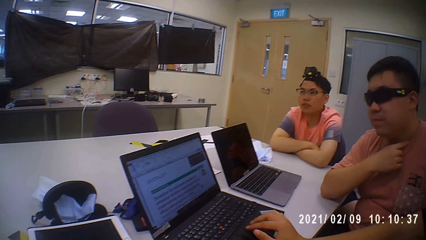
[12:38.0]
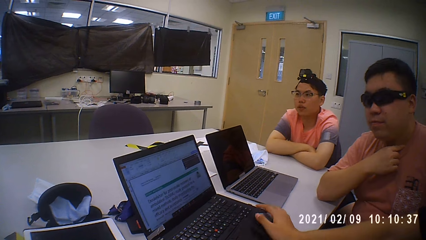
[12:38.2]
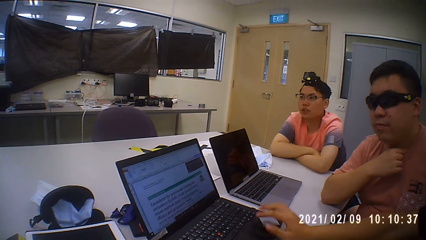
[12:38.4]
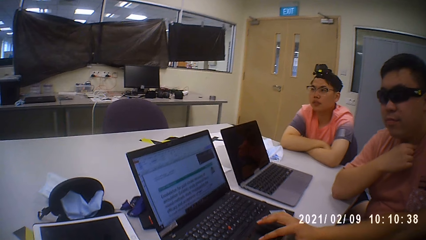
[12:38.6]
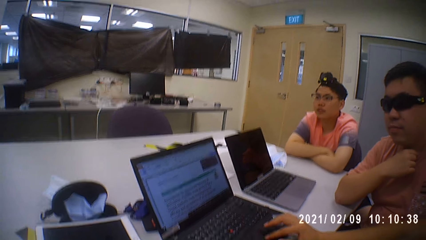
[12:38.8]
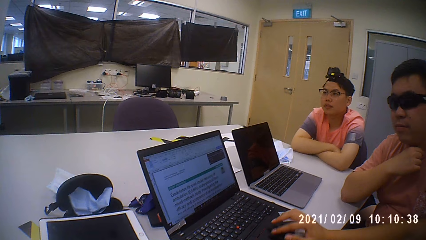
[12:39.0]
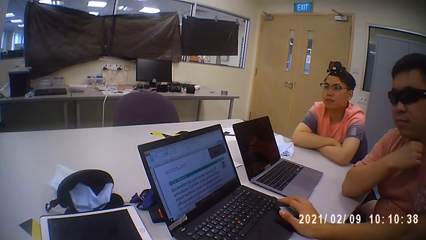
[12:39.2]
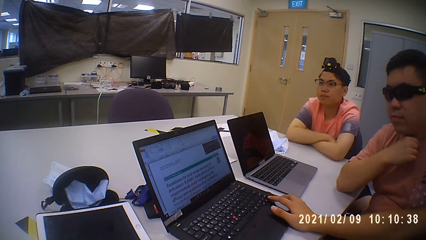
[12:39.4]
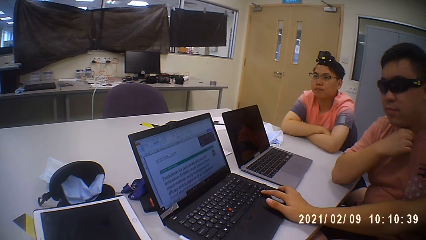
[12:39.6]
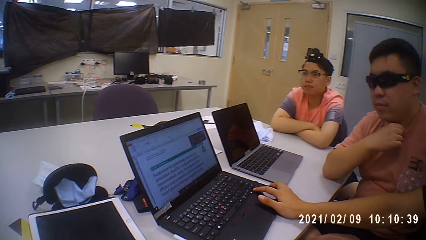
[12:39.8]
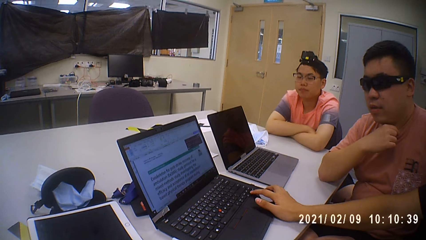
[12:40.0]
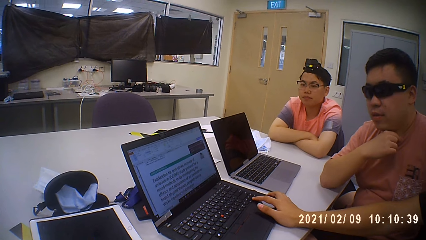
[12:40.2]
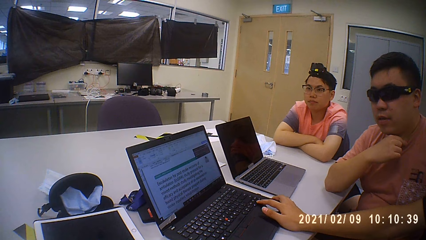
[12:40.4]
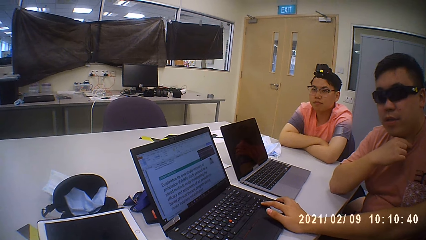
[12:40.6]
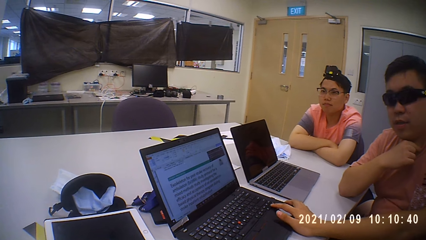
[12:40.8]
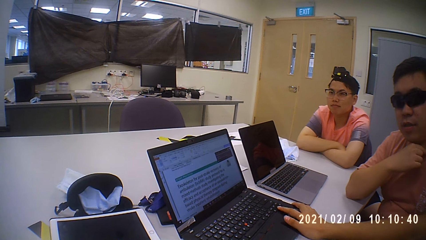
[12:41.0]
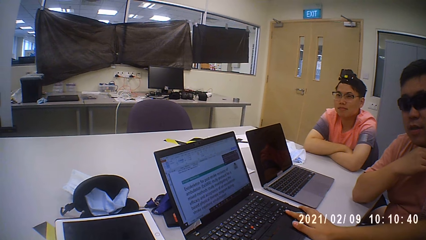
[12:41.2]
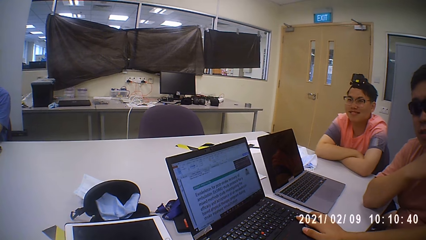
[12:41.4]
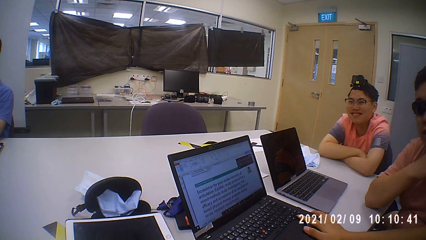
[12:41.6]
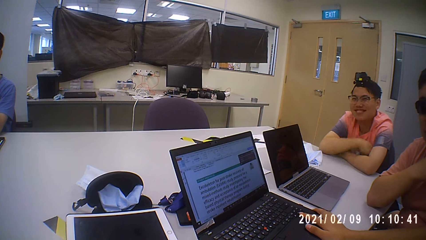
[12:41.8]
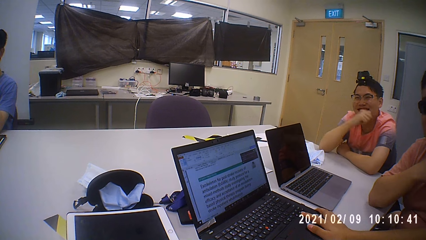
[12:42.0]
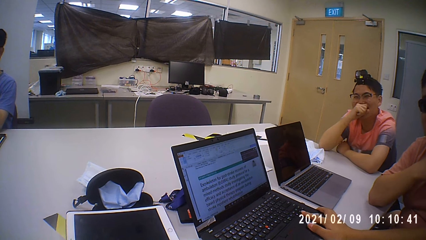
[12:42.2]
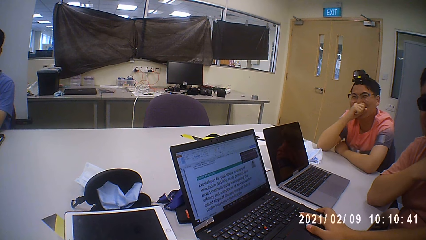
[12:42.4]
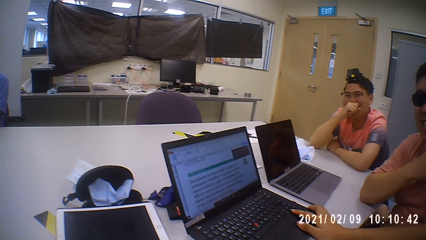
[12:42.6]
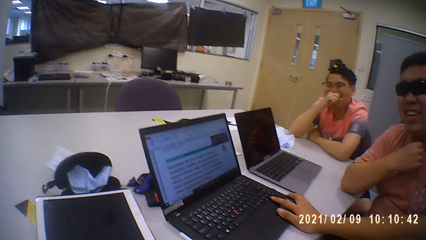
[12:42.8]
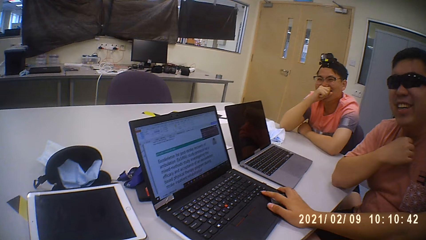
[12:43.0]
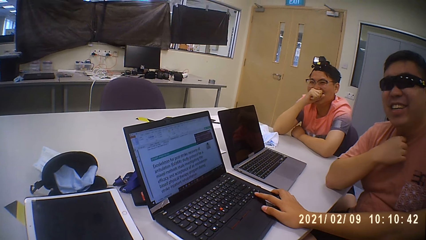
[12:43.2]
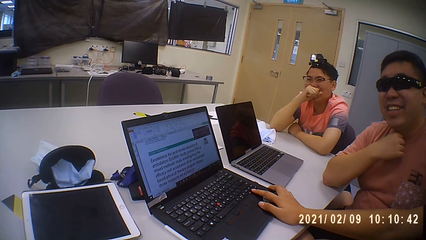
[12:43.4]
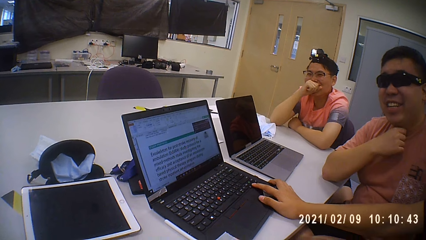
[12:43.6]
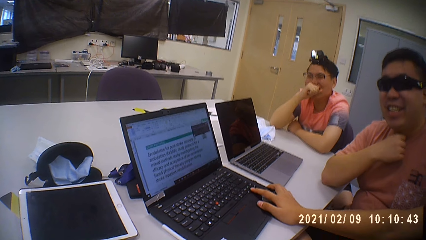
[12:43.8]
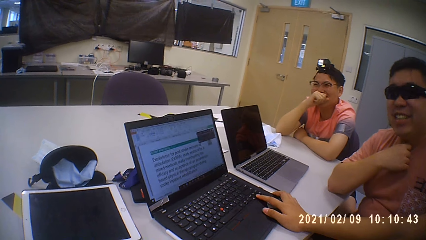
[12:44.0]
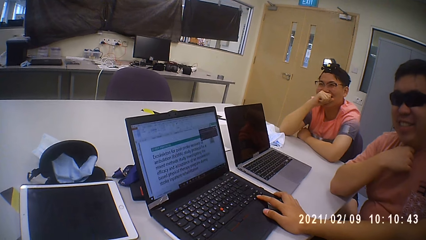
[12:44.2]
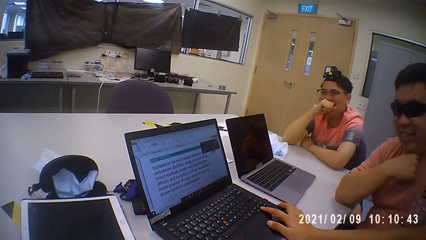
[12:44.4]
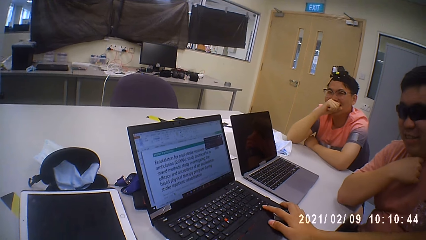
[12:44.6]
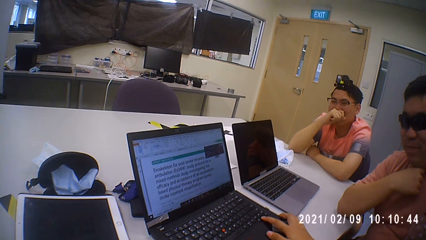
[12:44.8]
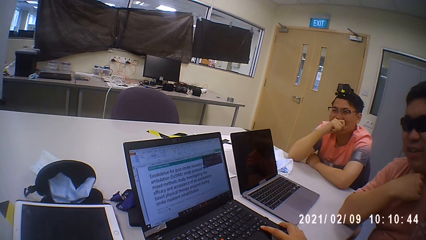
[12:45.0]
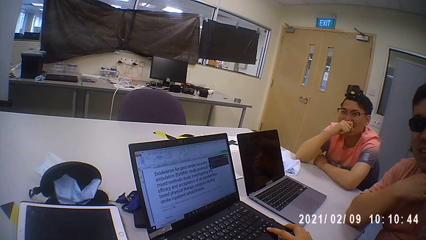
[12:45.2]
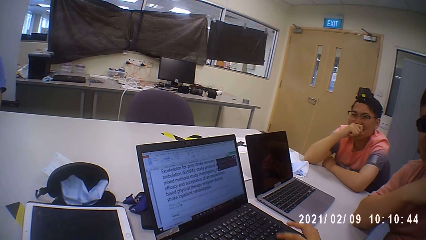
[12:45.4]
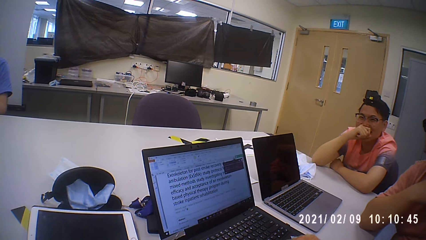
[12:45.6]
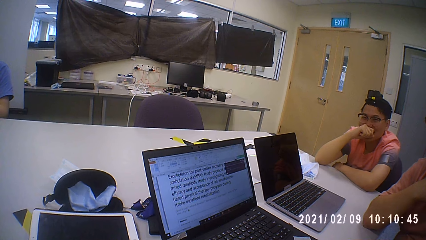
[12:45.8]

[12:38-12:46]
The camera wearer stares in the room. A person operates a laptop.

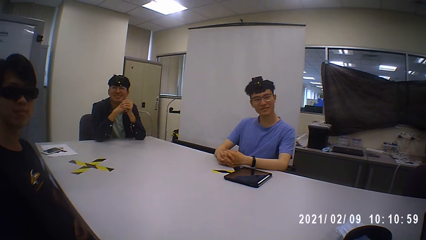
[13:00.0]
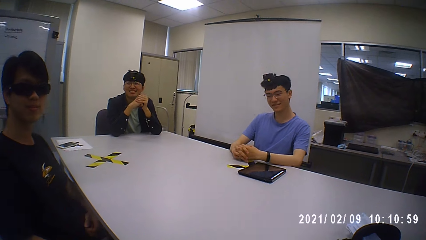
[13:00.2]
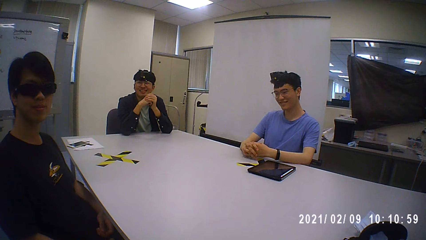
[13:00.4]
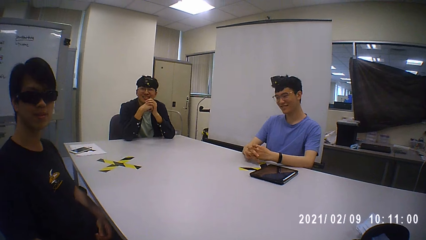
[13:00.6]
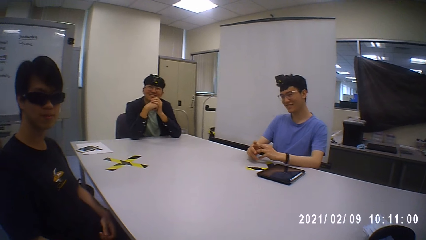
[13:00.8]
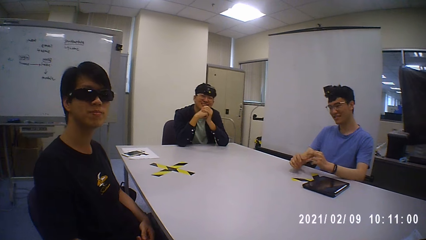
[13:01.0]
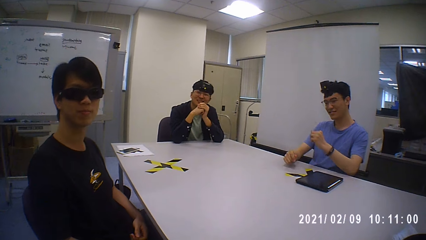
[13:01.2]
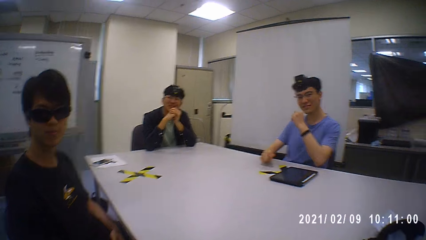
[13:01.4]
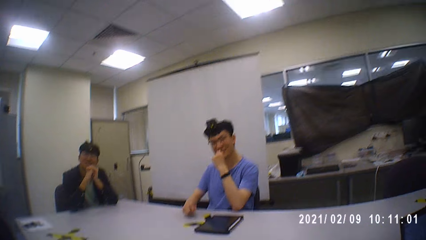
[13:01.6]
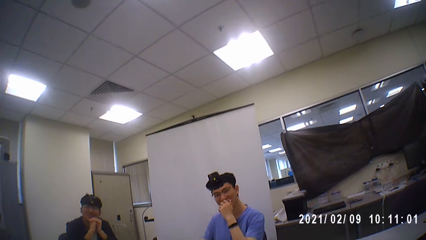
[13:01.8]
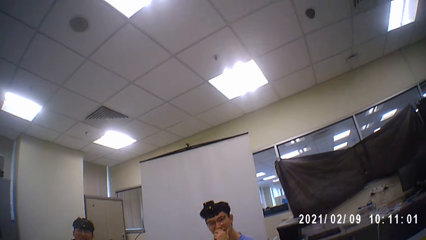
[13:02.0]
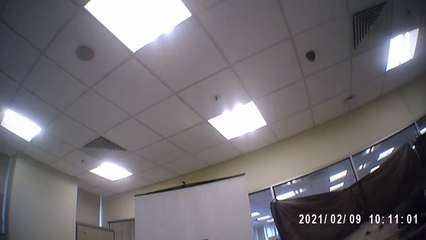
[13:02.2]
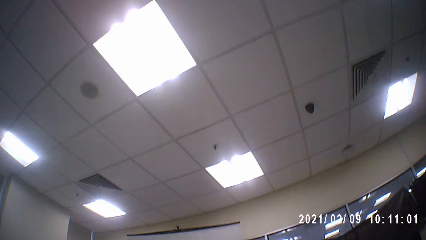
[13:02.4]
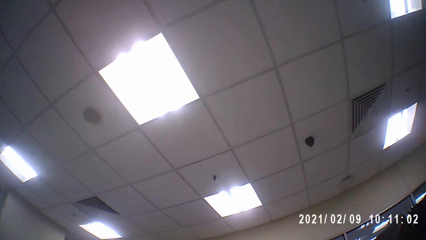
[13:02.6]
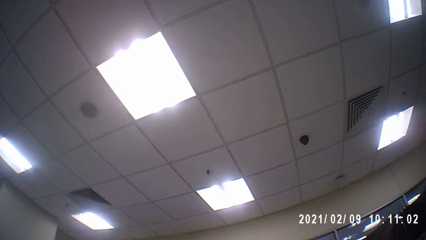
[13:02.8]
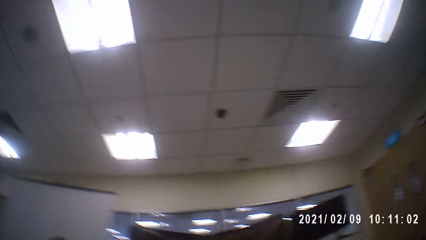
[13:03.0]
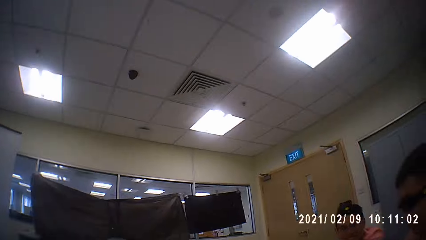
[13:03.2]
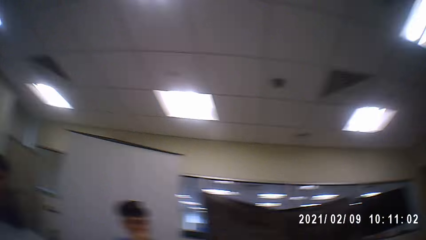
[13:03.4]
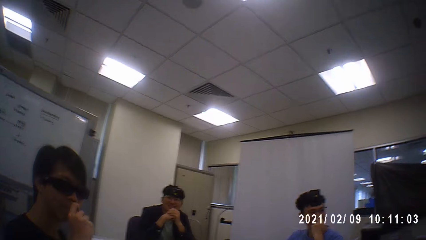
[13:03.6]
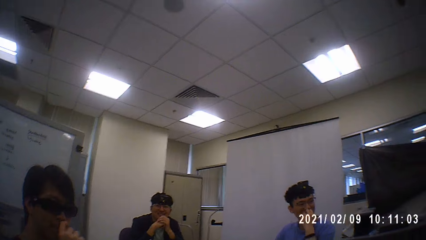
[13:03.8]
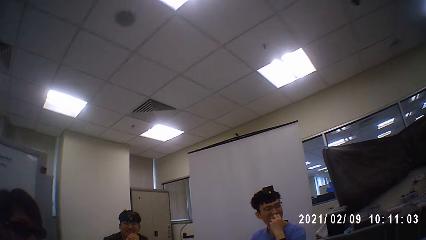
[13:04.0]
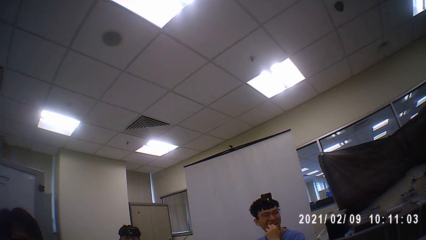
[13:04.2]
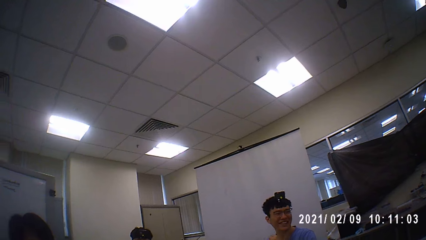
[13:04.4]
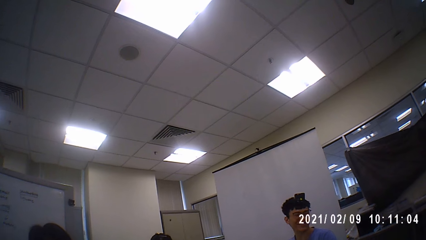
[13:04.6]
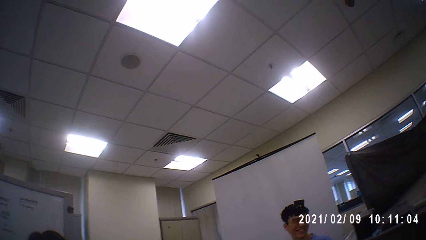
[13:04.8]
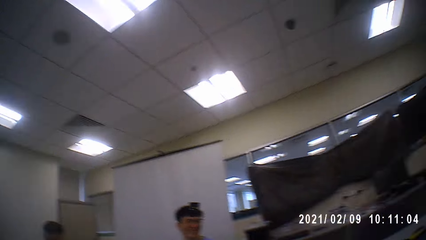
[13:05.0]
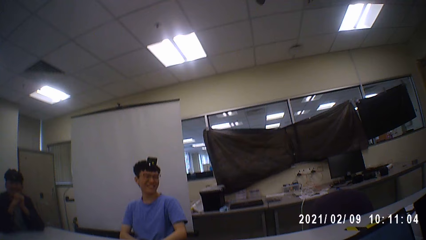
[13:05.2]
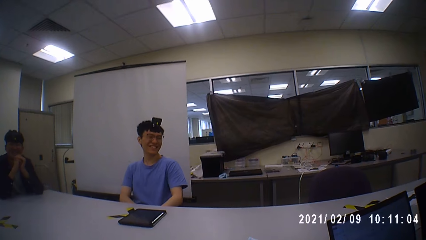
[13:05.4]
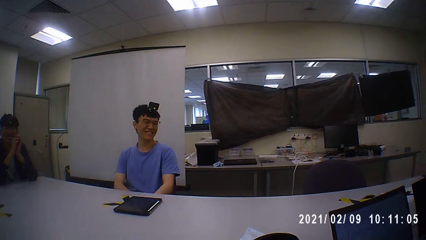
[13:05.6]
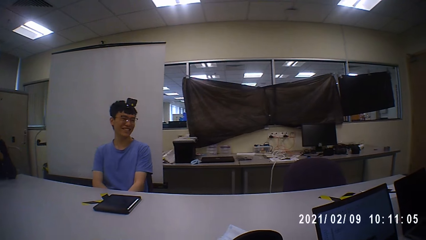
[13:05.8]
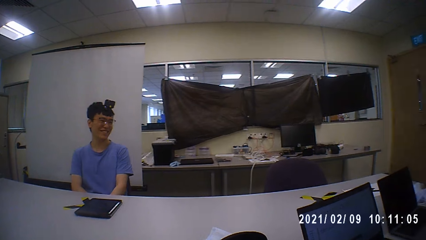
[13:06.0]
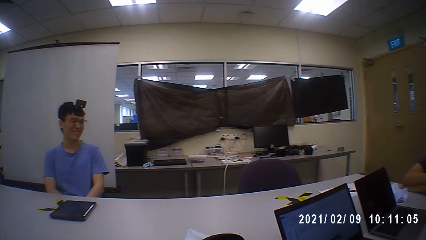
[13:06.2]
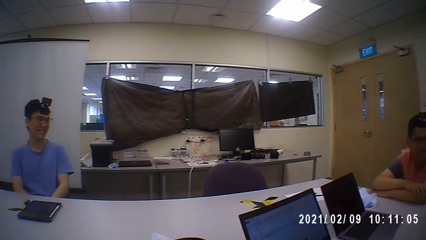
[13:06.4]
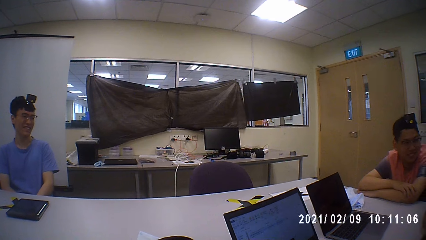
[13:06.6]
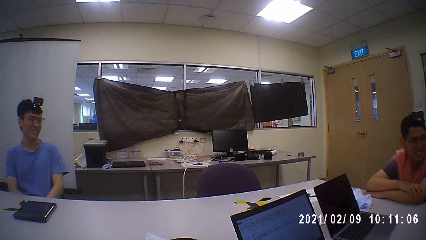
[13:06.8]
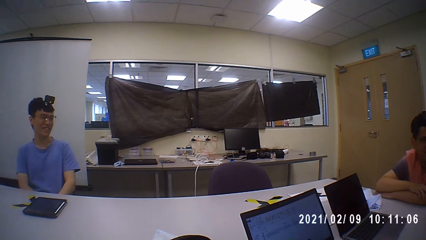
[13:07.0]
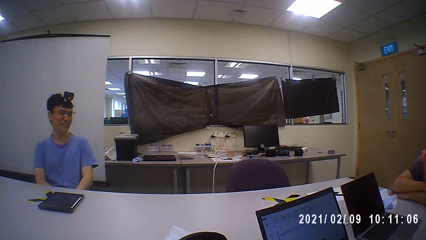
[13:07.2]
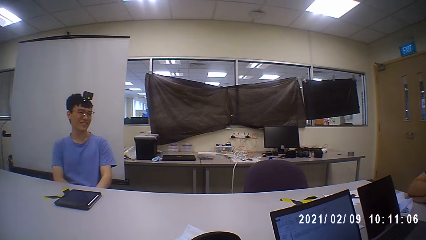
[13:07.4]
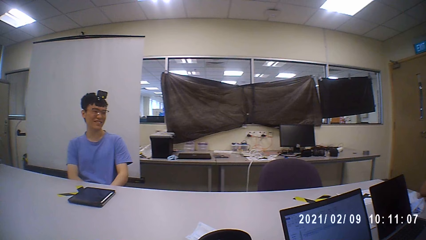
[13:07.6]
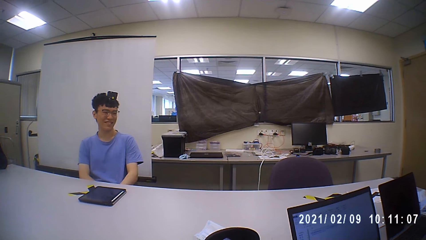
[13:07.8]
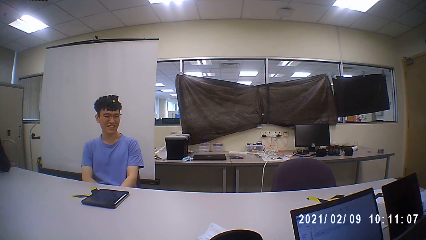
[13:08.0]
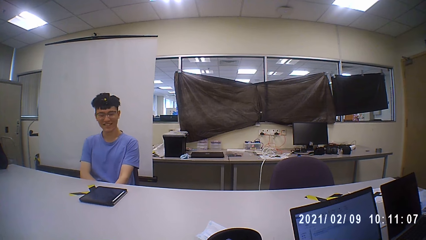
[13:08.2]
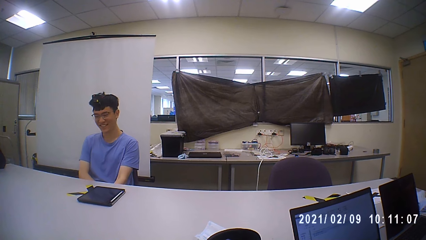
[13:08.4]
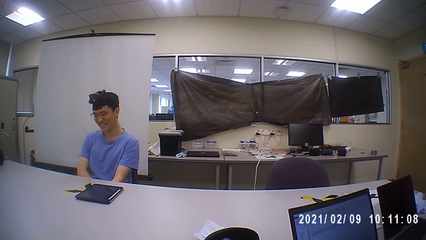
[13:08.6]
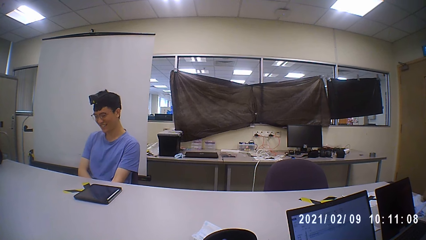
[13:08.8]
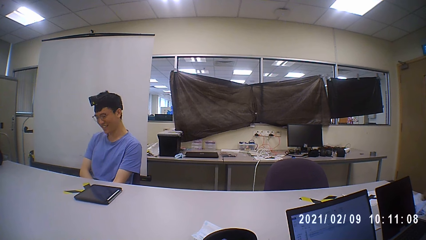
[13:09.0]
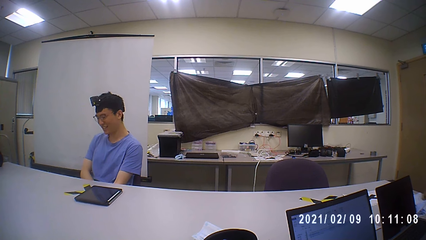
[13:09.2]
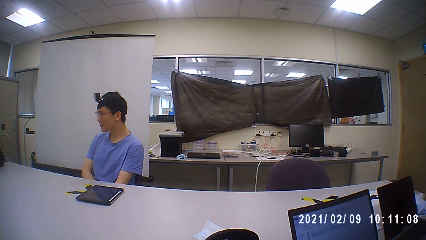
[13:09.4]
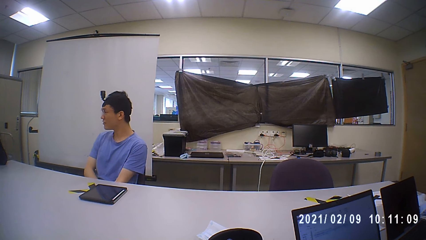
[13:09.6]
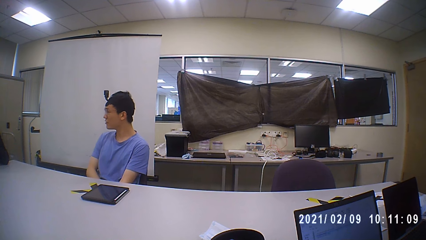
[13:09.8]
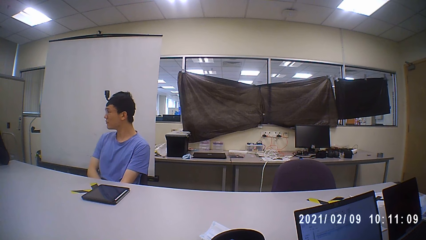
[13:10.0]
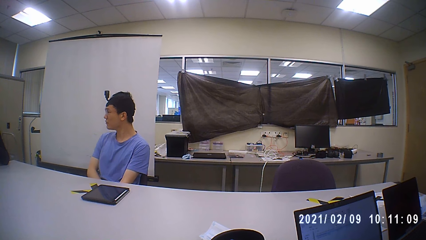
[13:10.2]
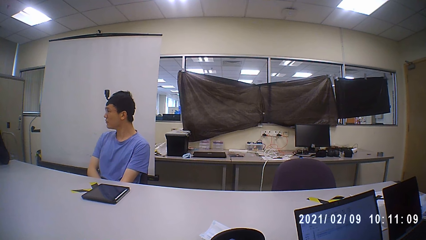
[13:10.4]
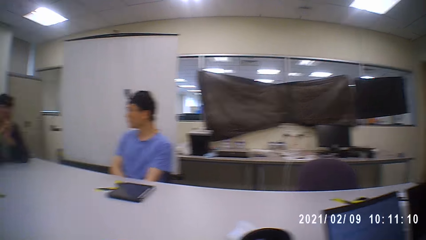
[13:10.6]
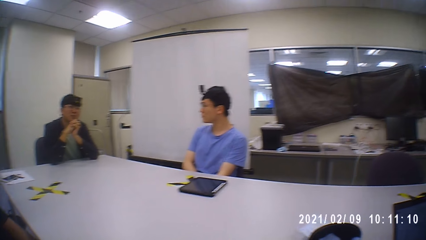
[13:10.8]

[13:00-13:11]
A person puts a hand on the face. The camera wearer stares in the room.
